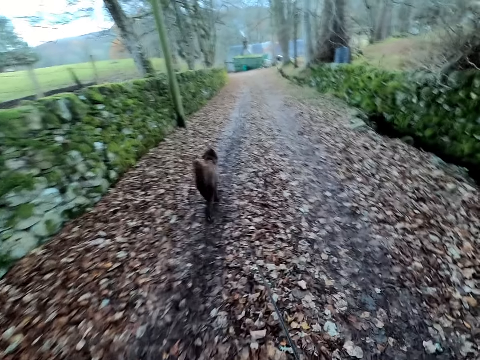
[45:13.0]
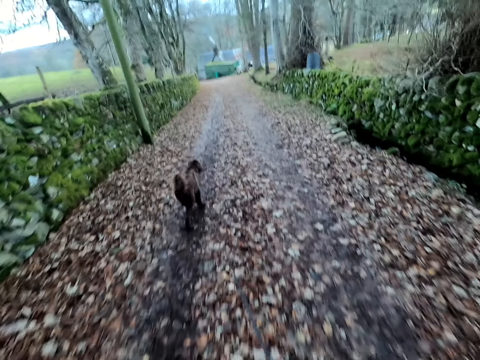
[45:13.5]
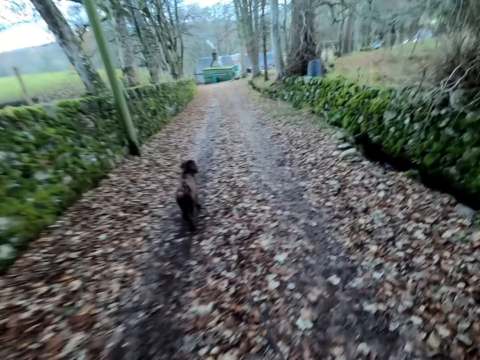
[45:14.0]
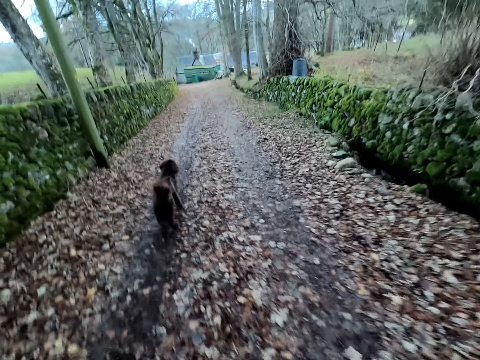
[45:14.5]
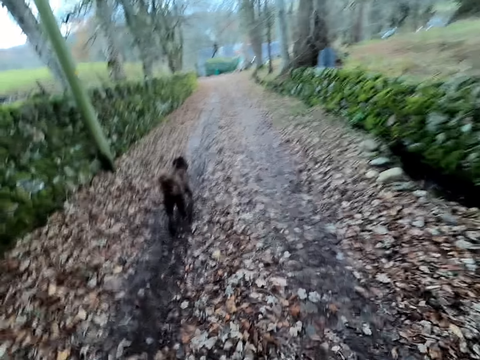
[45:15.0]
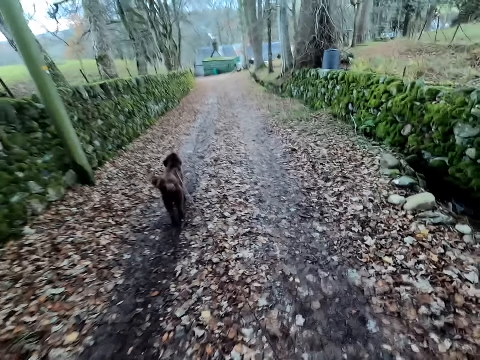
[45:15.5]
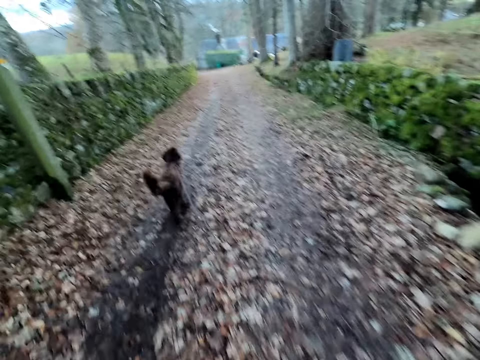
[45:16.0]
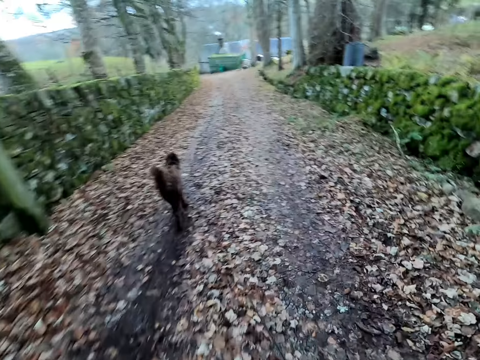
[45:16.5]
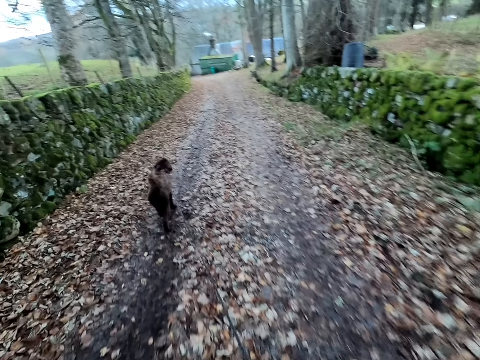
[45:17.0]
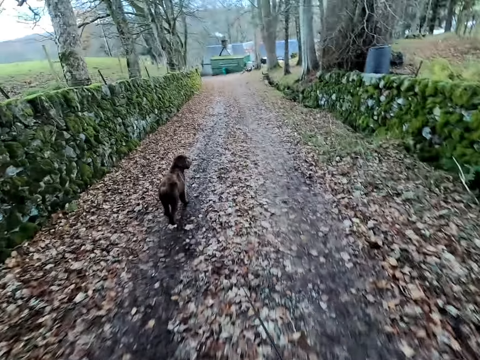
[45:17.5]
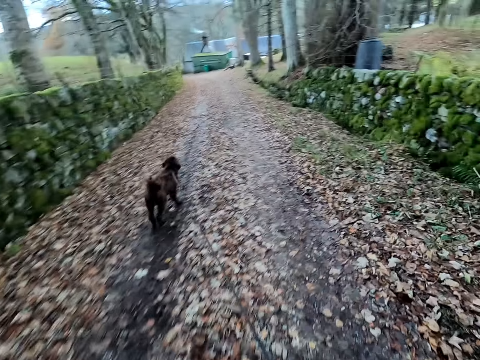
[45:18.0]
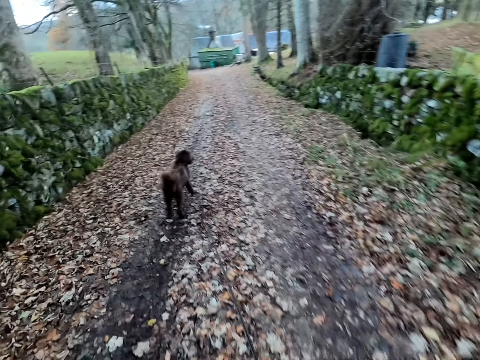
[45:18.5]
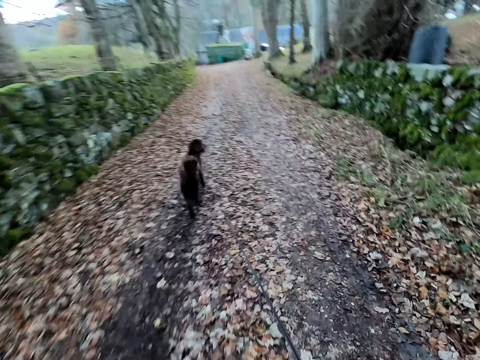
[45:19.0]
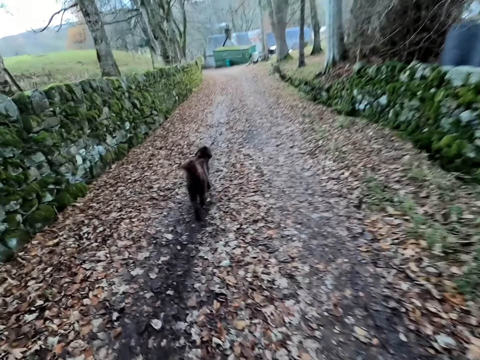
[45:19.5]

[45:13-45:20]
The camera wearer whistles with his mouth.

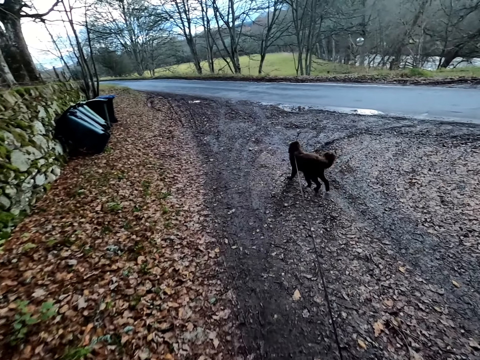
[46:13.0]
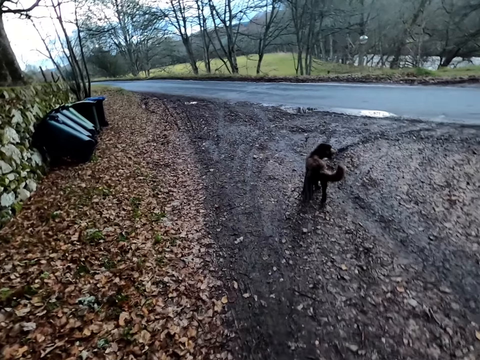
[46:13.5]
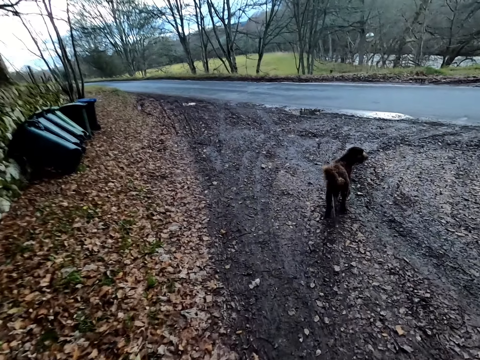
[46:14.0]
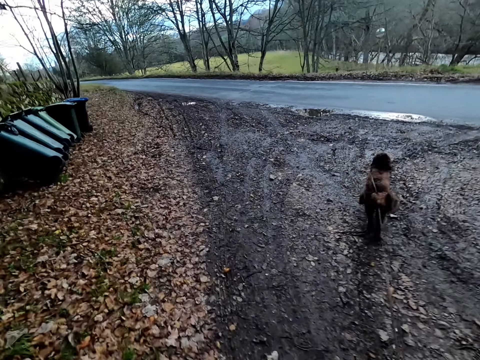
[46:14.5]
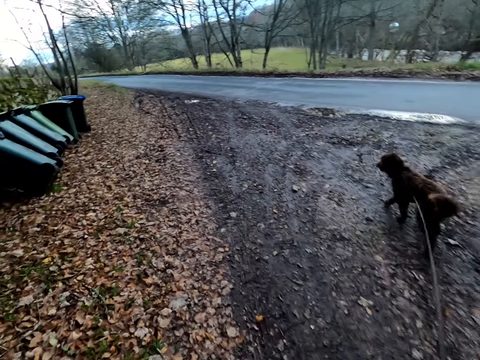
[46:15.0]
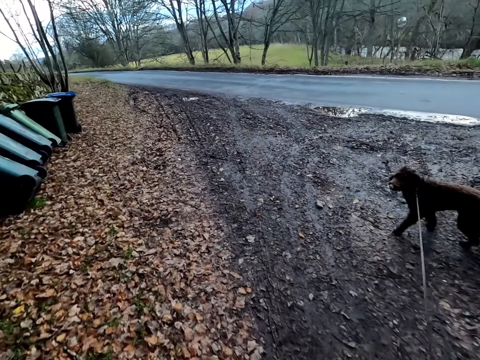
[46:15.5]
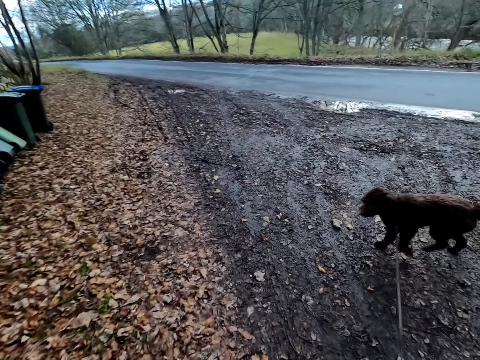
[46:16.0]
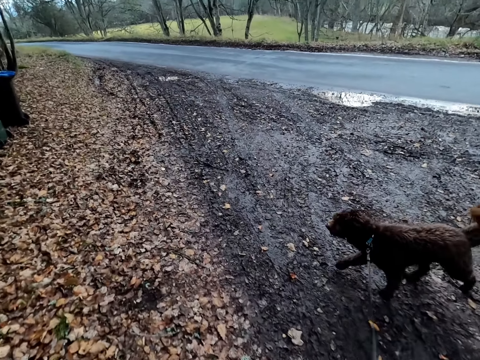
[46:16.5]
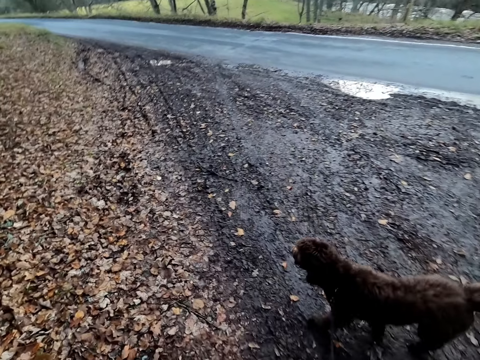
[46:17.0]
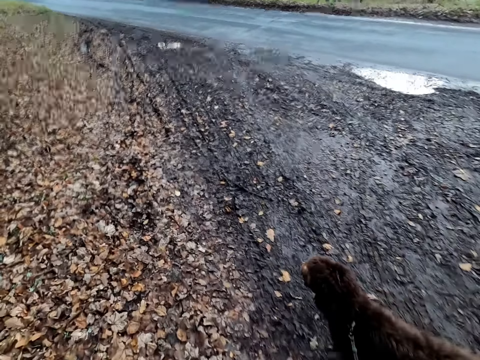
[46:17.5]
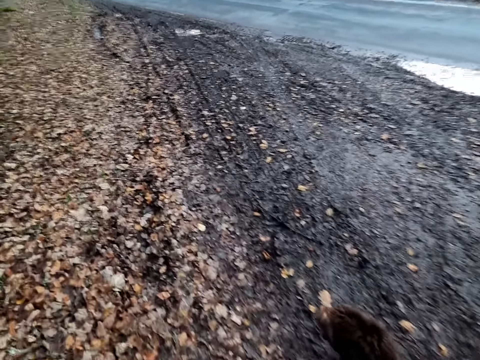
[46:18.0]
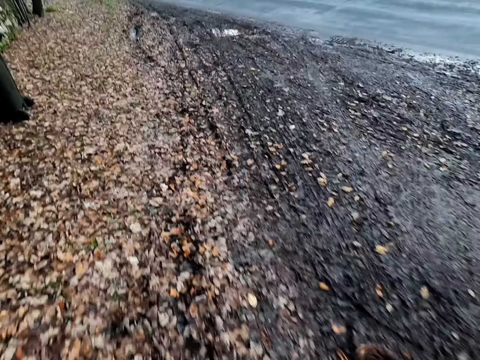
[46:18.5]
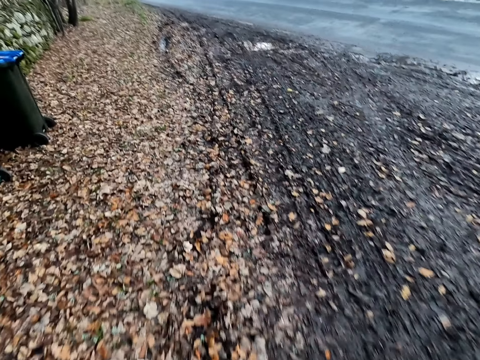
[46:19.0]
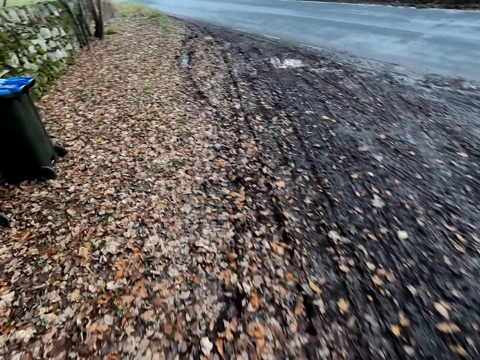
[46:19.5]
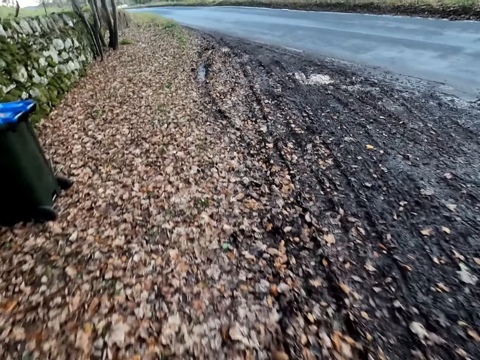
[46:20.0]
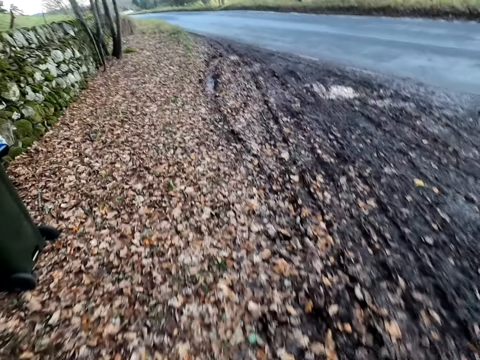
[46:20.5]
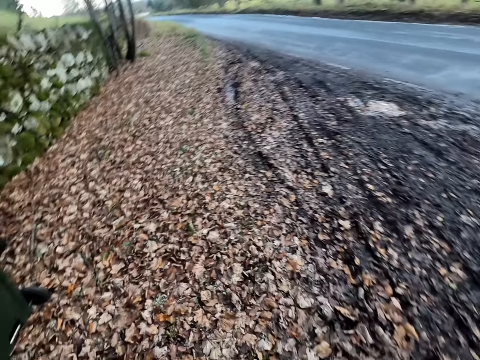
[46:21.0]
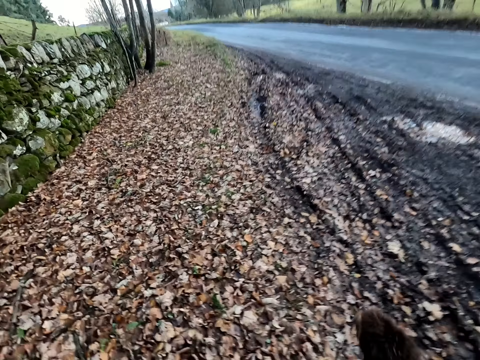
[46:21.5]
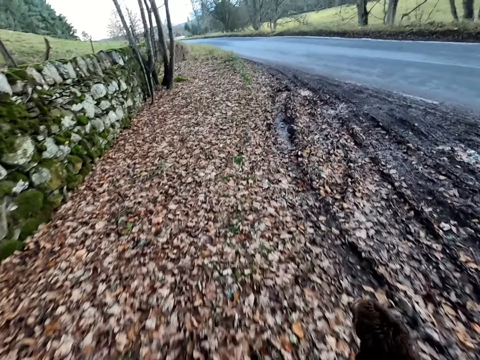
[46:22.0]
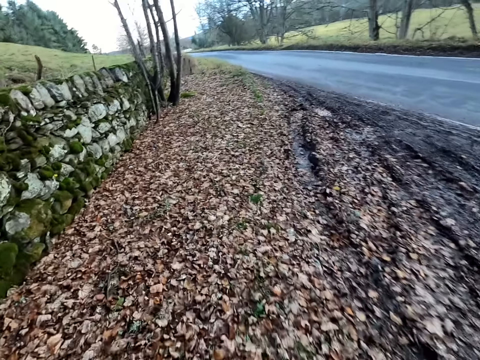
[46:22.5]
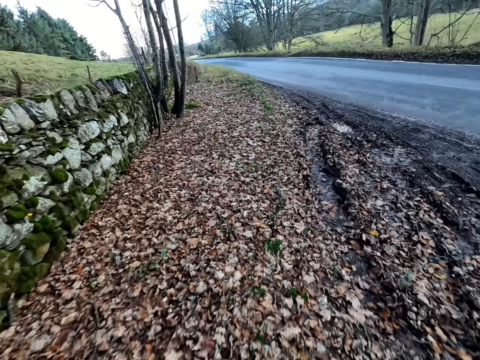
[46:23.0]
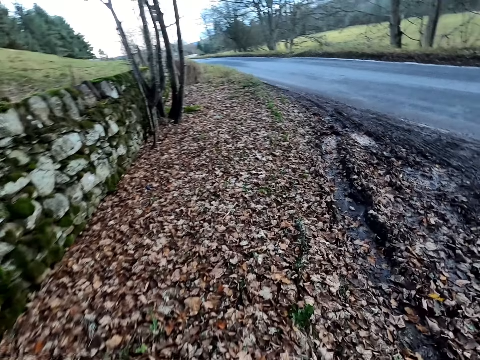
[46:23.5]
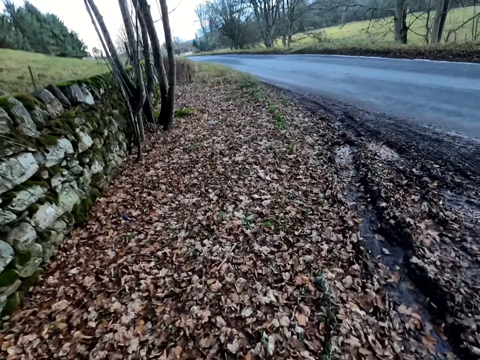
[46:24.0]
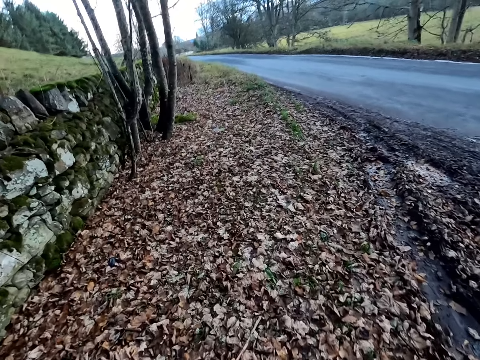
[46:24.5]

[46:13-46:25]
The camera wearer talks to the dog.

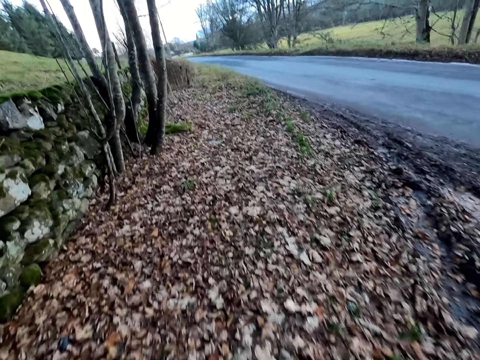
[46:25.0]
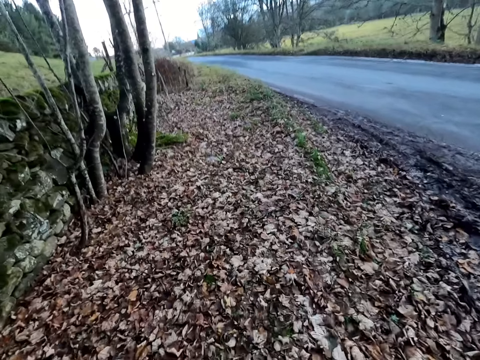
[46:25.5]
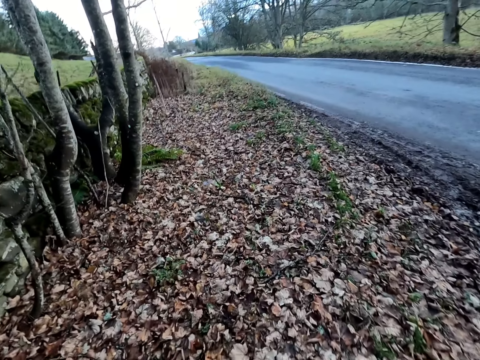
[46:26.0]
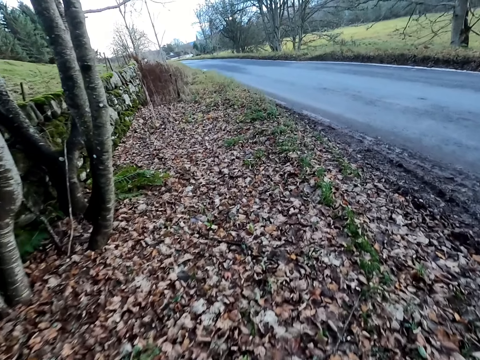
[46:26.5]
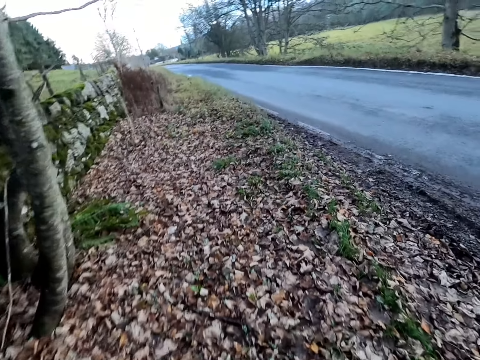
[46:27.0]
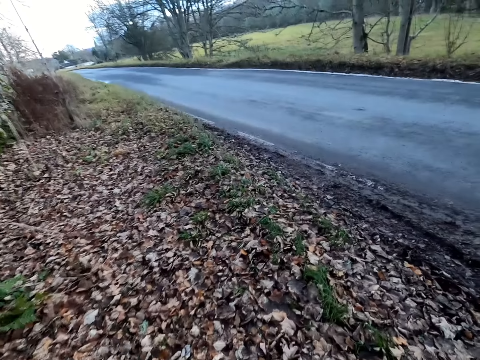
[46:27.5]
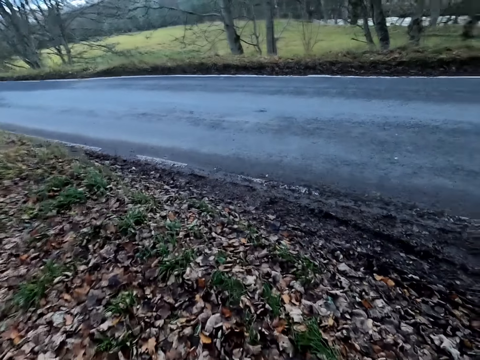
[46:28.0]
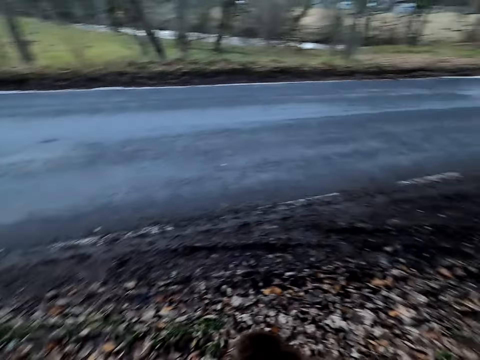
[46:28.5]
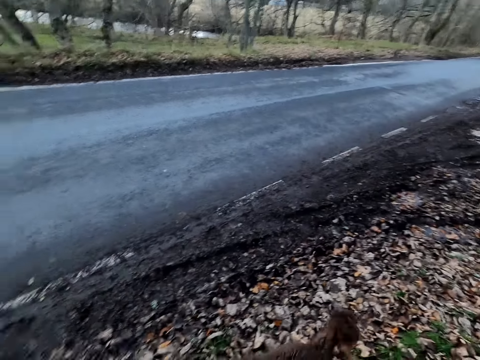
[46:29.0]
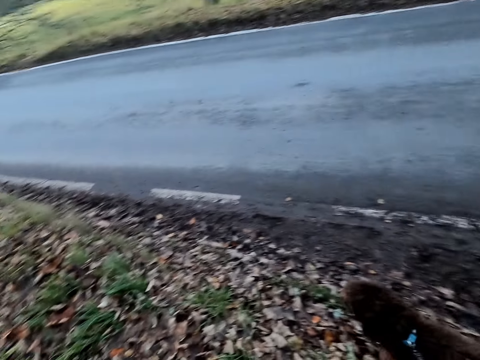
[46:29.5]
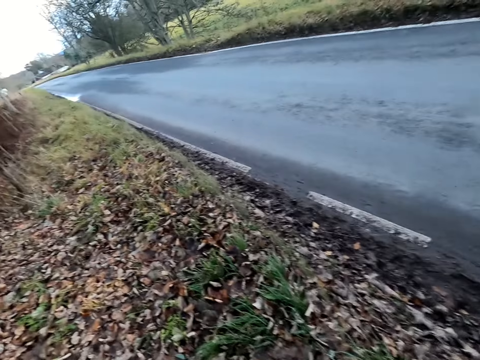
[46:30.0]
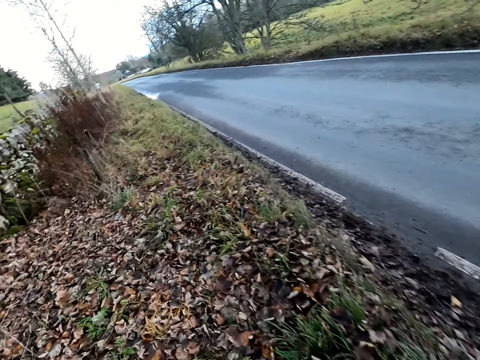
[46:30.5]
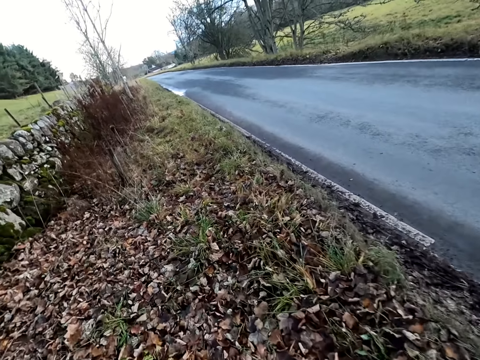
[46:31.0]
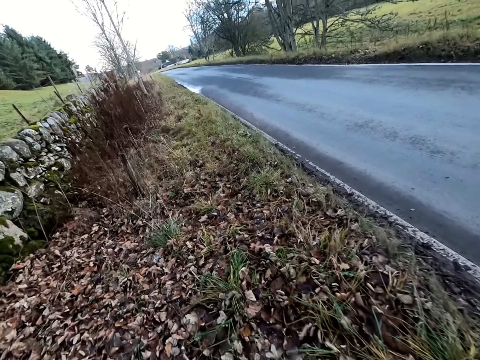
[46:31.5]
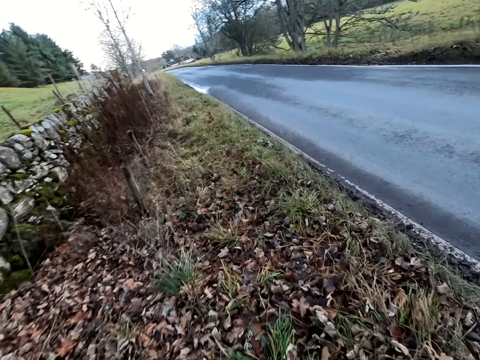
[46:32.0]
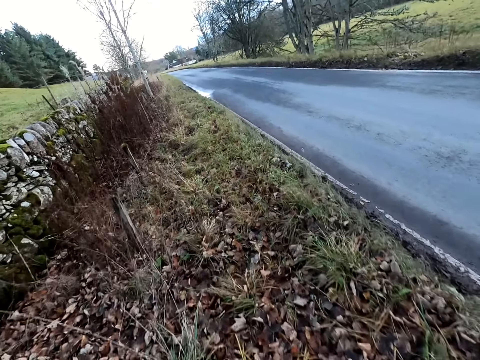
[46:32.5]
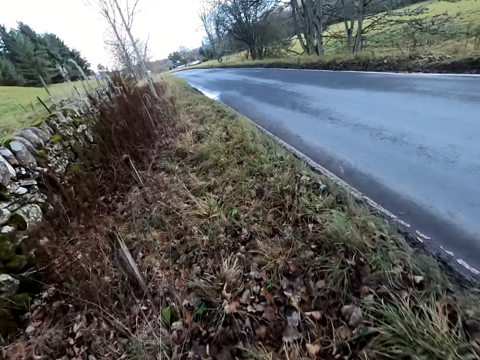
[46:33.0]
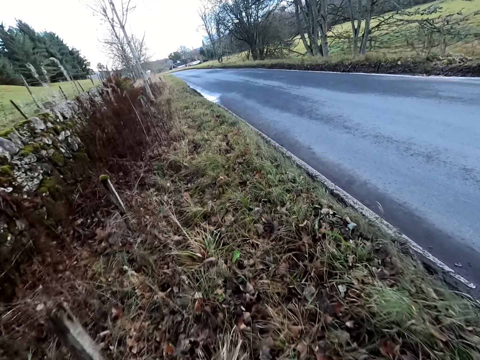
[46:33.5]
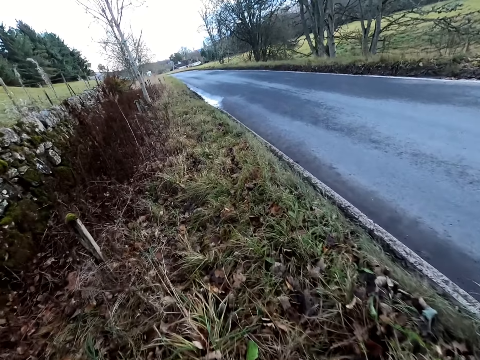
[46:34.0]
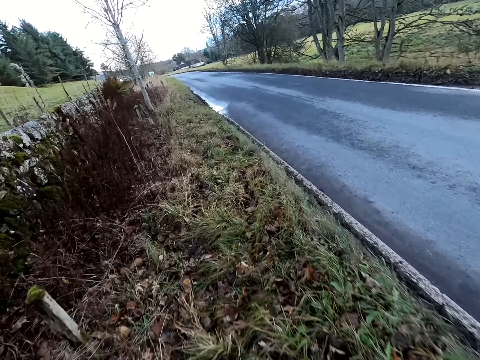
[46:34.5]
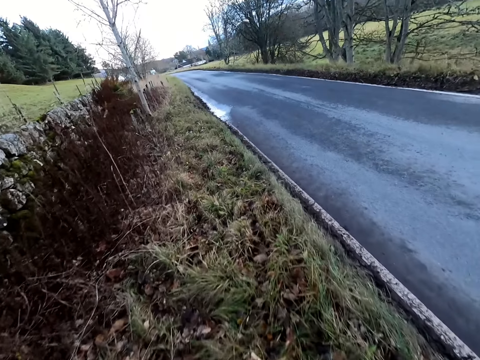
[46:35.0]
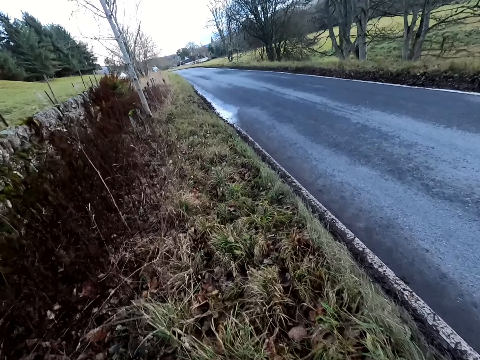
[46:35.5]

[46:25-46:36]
The camera wearer walks on the roadside.
